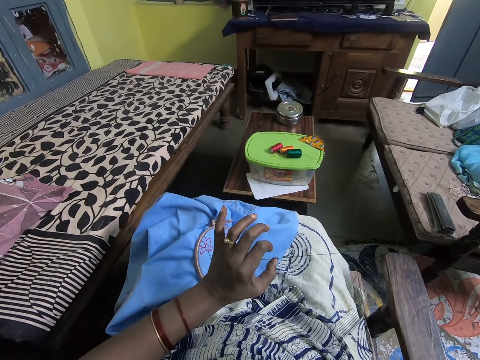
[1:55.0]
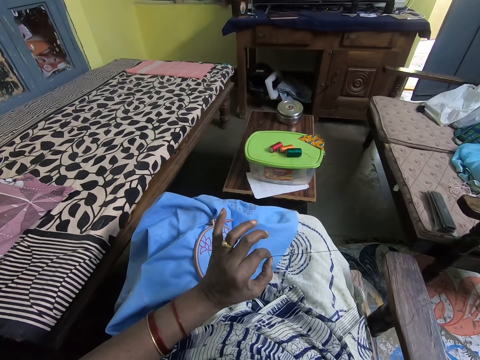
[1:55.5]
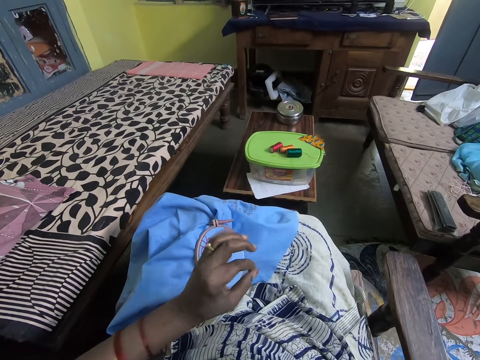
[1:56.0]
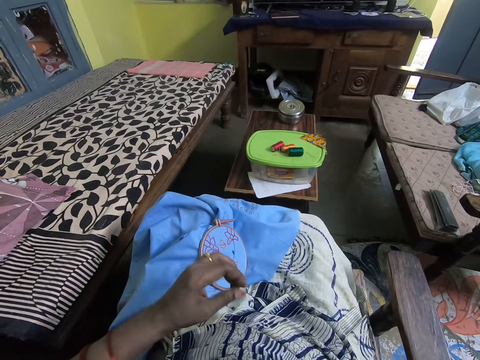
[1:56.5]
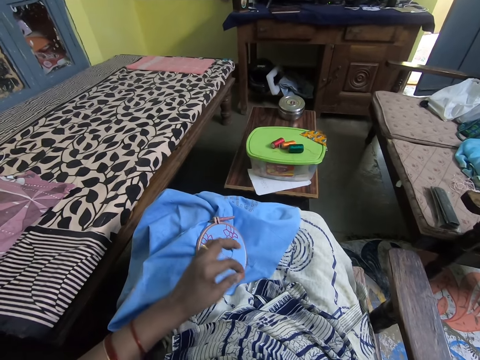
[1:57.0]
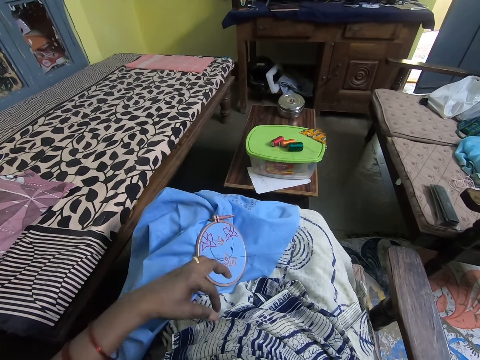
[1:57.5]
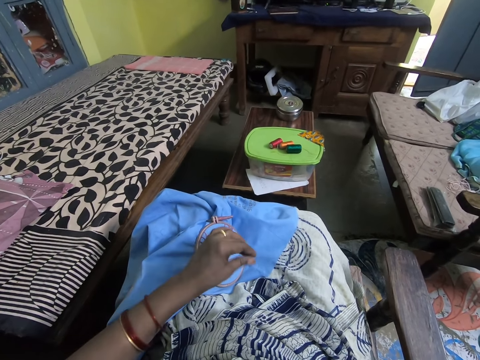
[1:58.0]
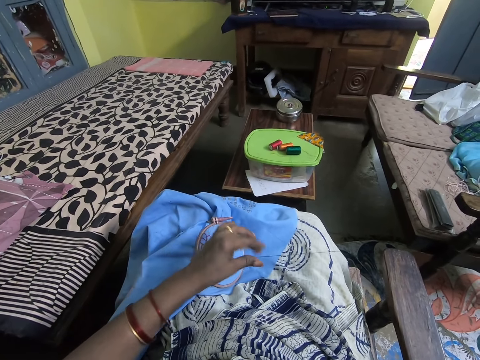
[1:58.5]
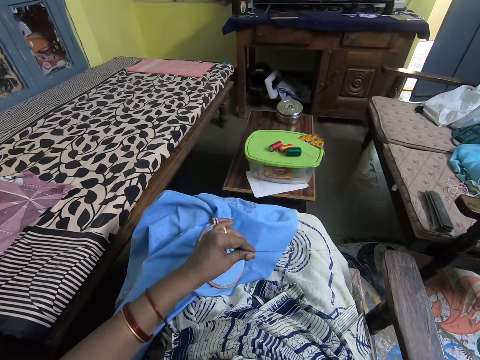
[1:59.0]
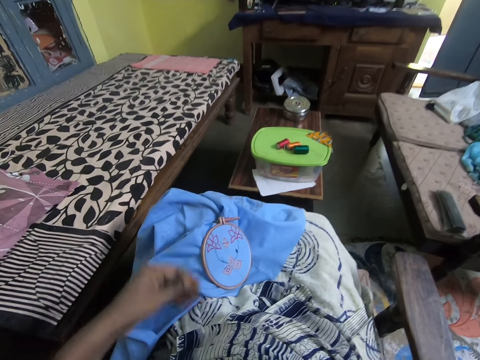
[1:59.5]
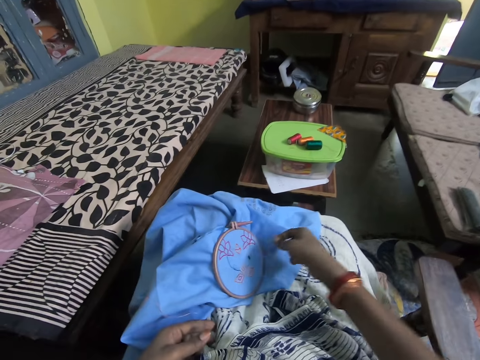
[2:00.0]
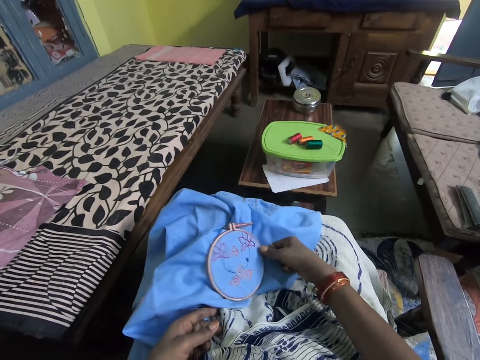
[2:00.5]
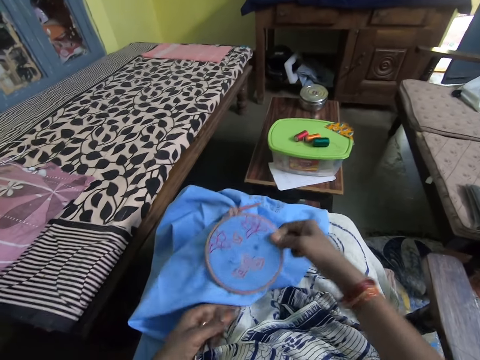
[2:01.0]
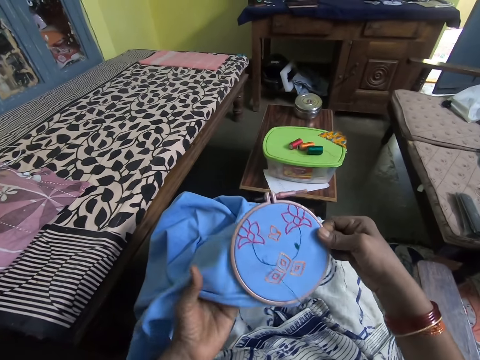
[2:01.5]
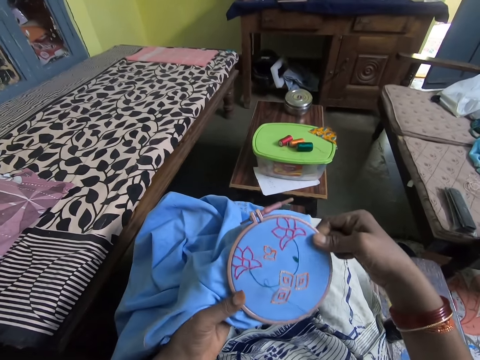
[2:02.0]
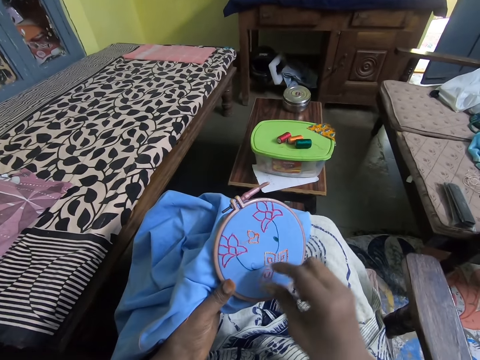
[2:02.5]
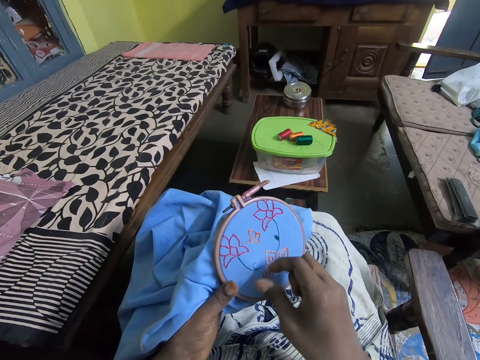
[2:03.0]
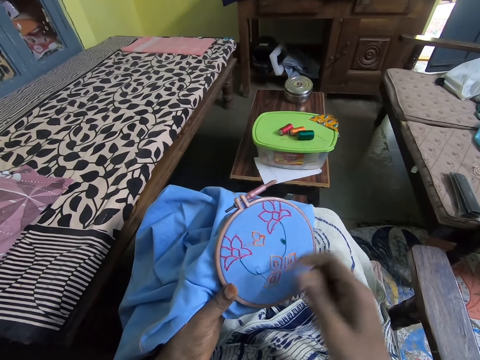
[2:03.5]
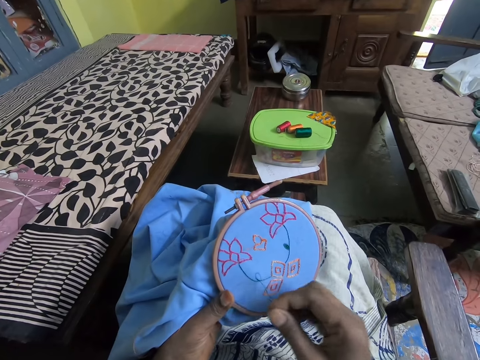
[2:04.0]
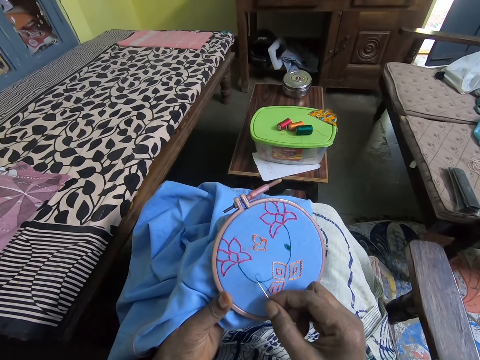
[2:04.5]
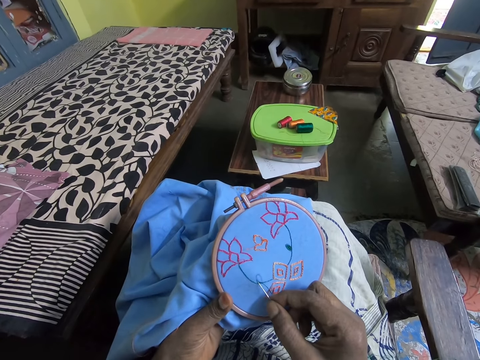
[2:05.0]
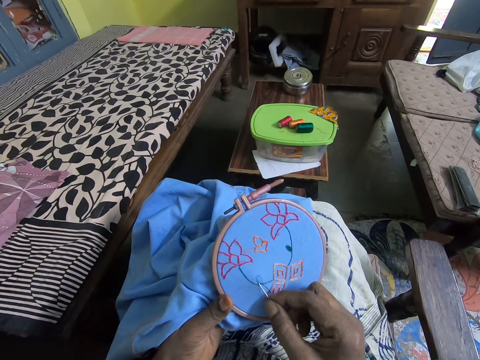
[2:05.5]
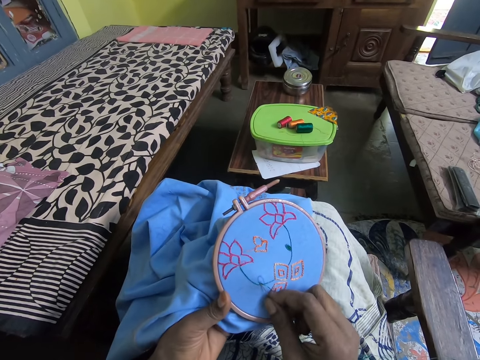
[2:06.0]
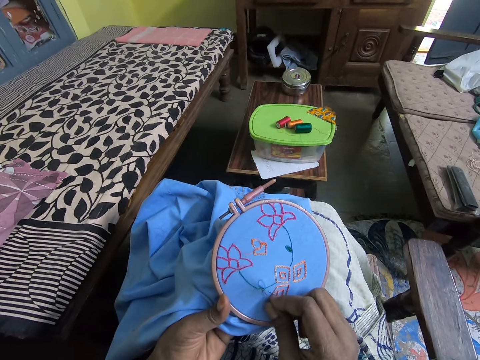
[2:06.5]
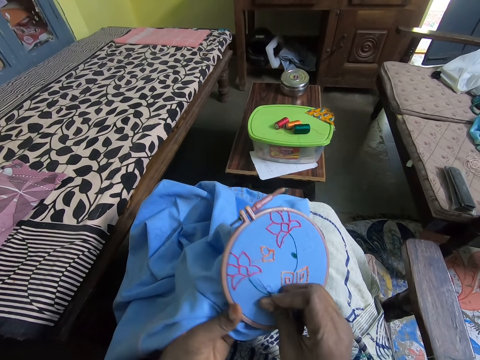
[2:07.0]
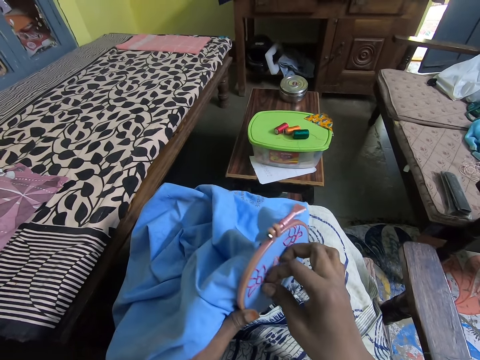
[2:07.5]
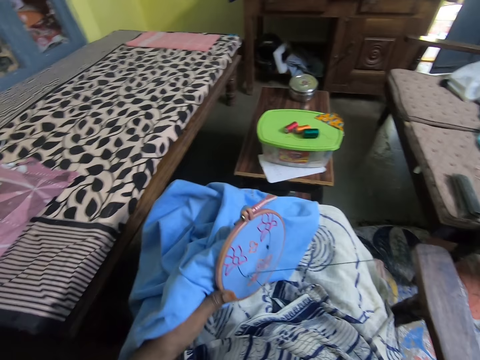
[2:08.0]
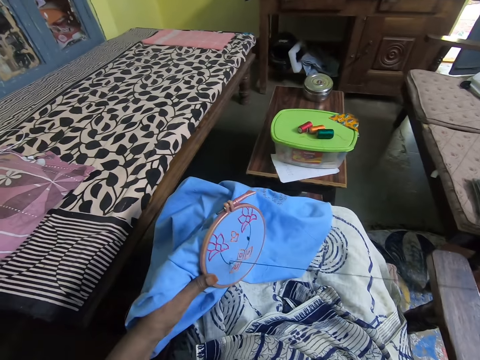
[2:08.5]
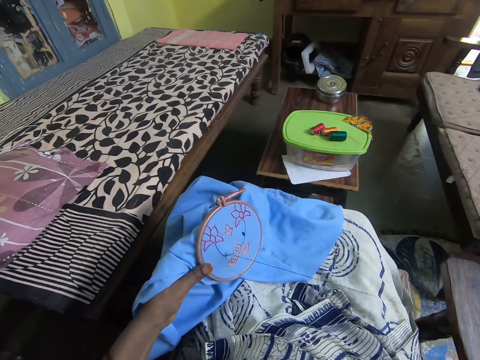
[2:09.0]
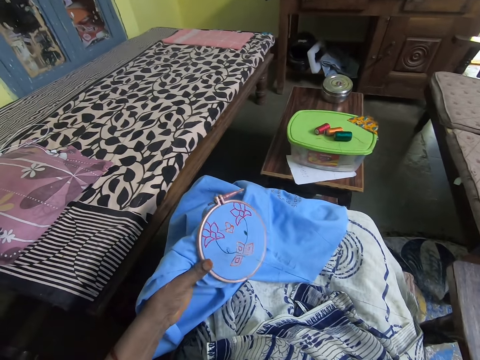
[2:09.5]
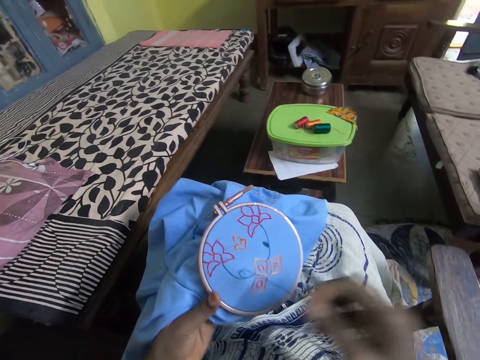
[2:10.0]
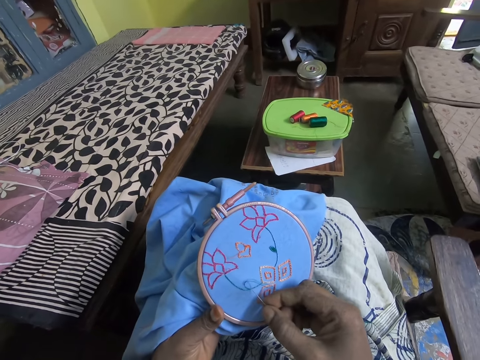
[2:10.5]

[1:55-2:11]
The camera wearer adjusts the string. They stitch the embroidery flower pattern with the needle in the right hand. They pick up the cloth. They knit with the needle.

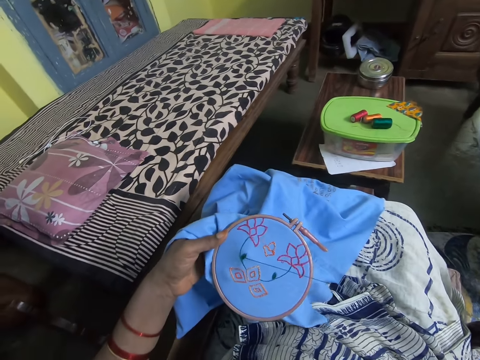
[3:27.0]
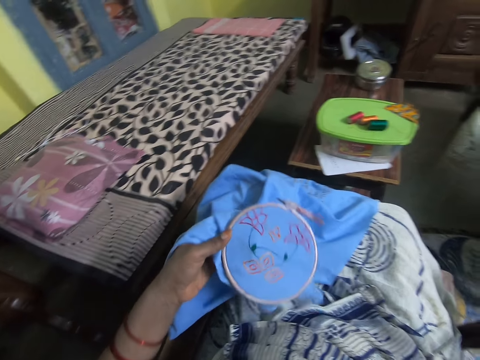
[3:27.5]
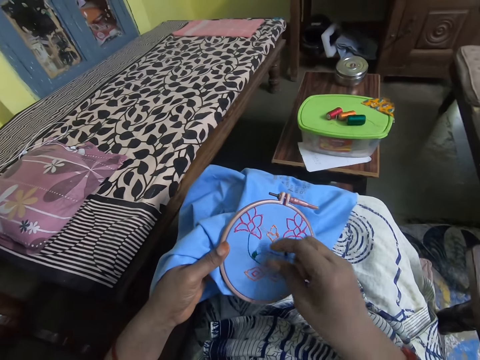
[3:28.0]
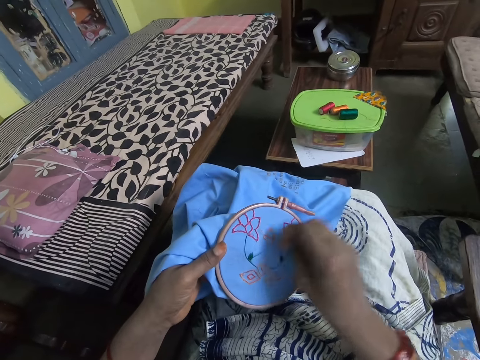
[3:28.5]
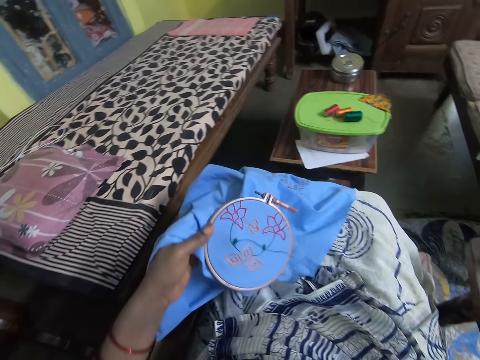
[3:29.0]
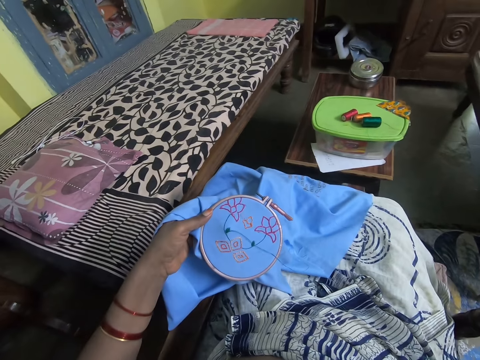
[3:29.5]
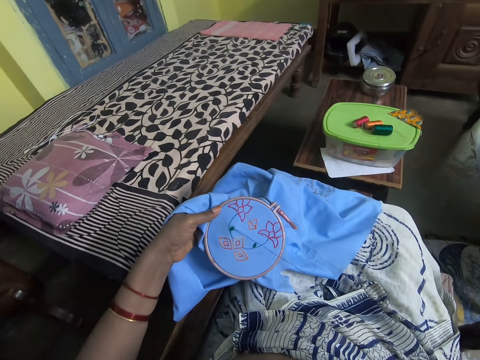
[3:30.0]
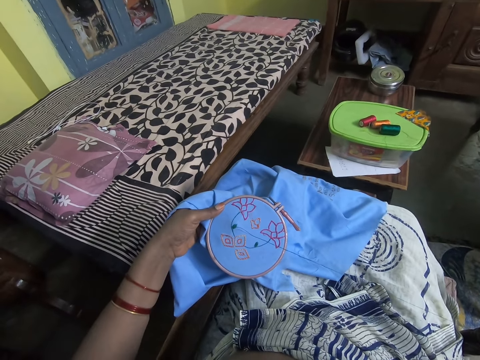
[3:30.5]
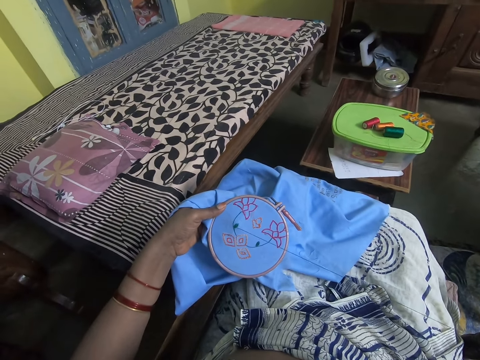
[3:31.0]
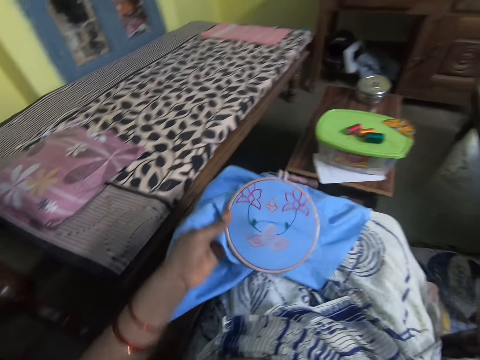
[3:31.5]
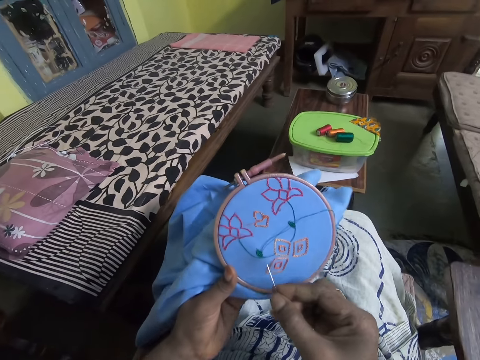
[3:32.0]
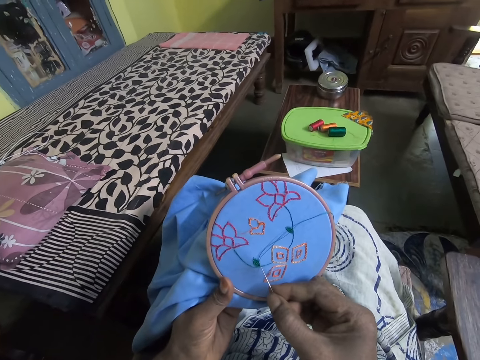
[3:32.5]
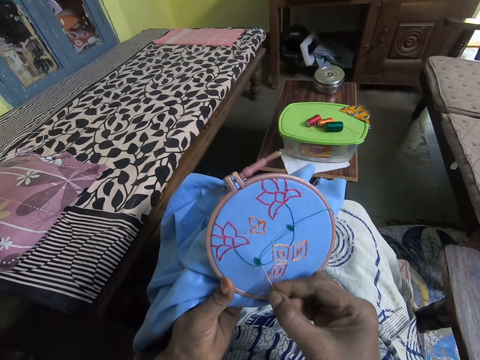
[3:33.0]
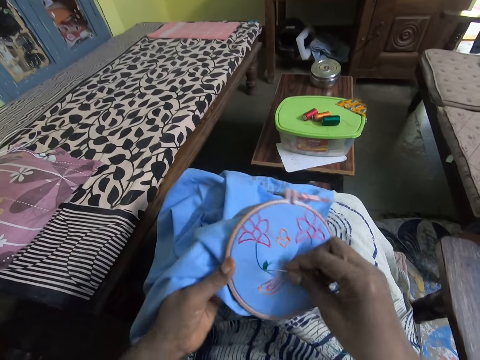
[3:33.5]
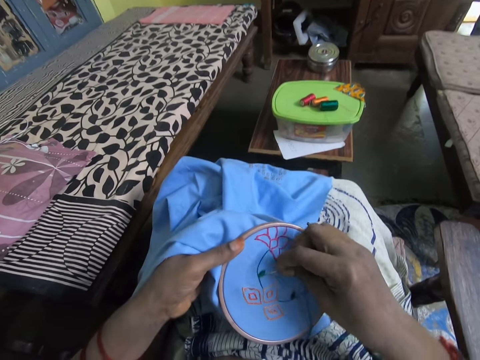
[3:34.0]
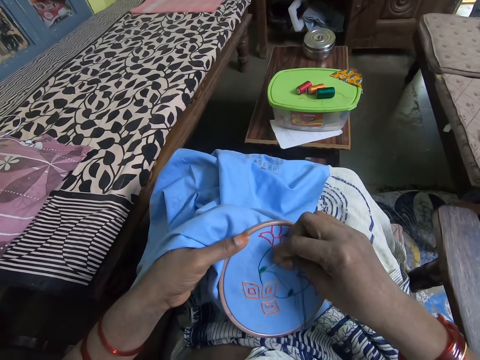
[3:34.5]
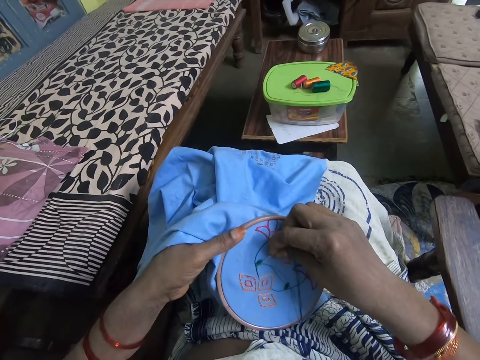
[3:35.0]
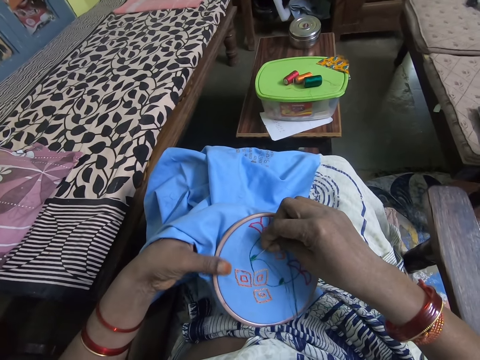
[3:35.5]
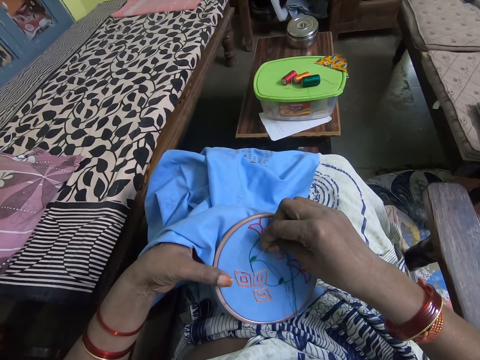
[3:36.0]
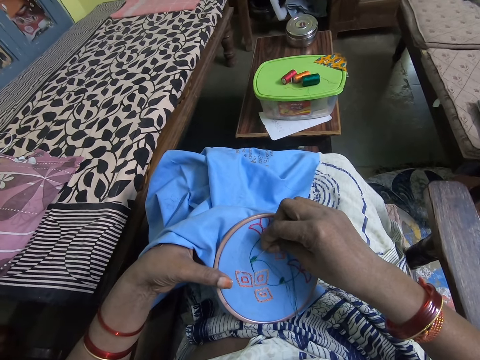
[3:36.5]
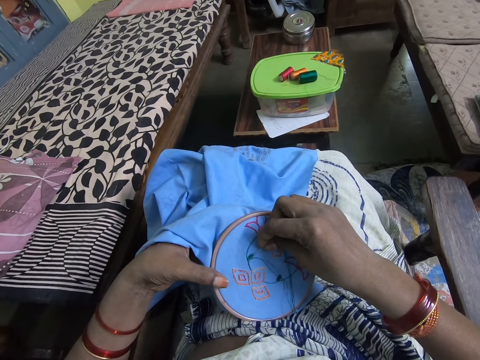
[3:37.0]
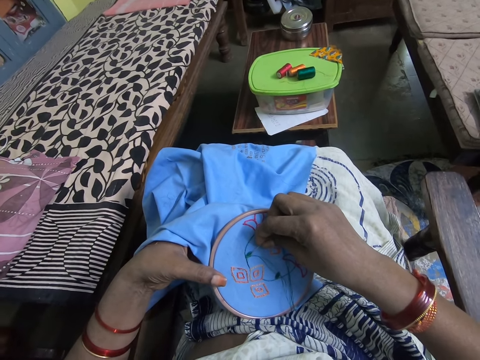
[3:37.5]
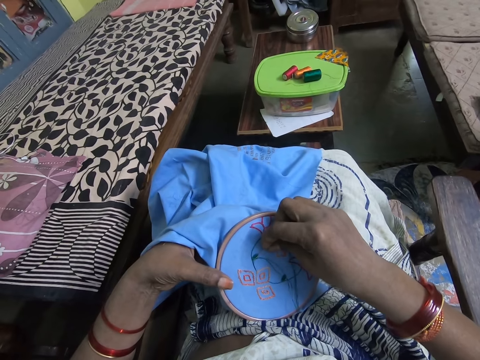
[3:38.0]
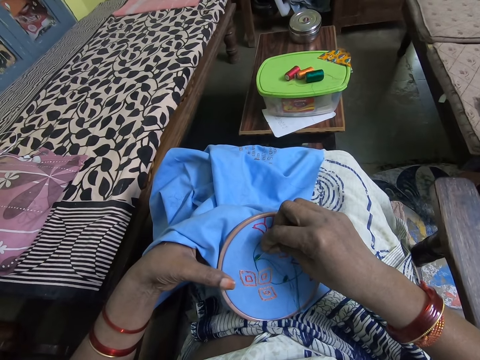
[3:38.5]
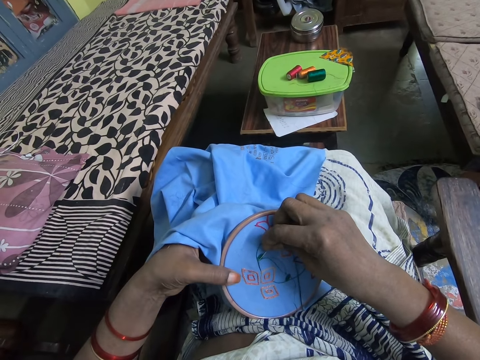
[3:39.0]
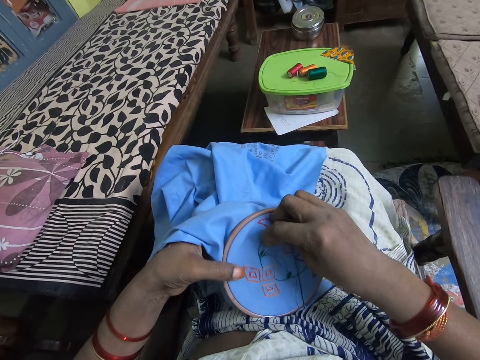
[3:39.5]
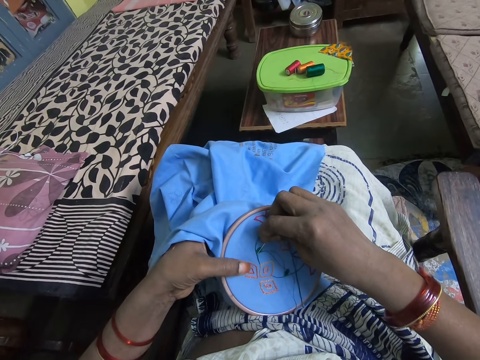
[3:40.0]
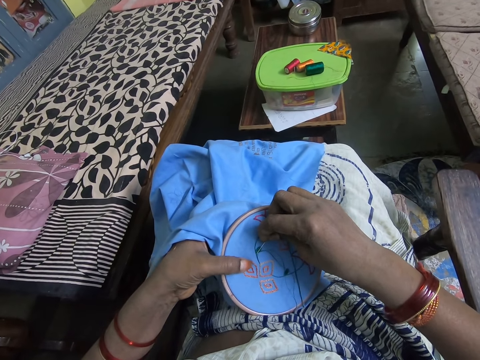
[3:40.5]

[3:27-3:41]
The camera wearer pulls the thread with the right hand. They stitch the embroidery flower pattern with the needle in the right hand.
